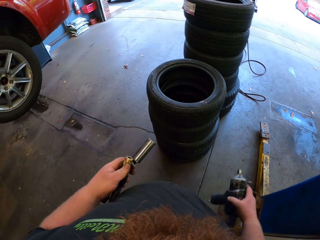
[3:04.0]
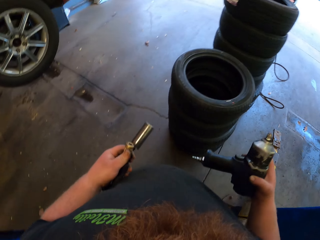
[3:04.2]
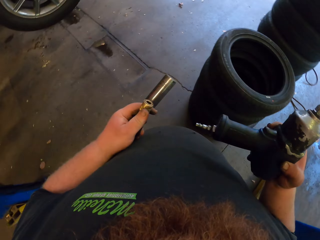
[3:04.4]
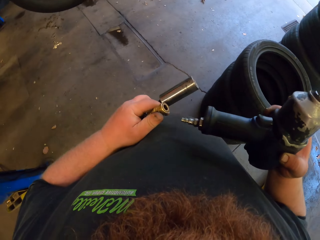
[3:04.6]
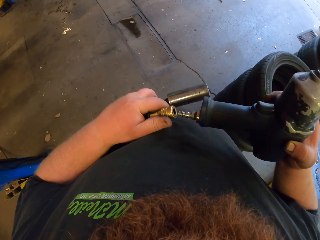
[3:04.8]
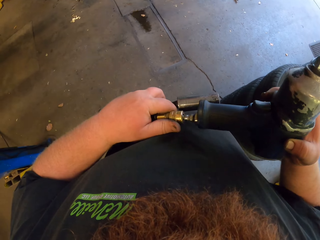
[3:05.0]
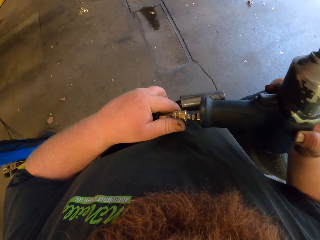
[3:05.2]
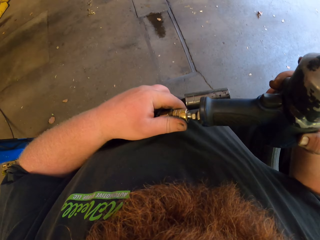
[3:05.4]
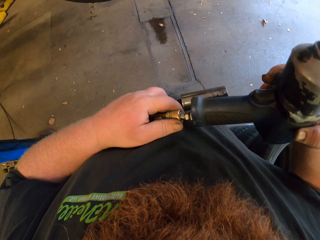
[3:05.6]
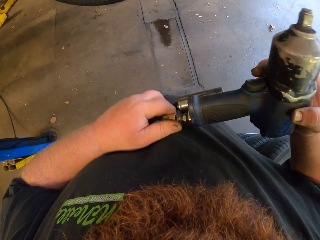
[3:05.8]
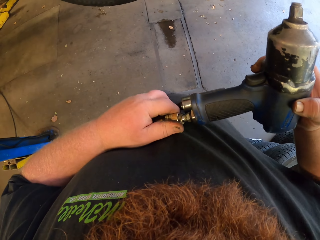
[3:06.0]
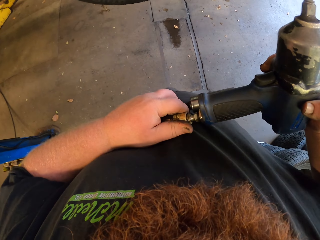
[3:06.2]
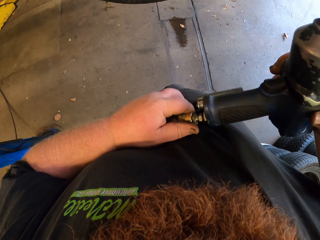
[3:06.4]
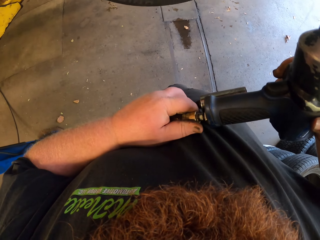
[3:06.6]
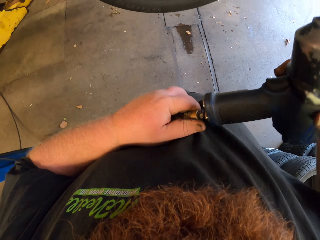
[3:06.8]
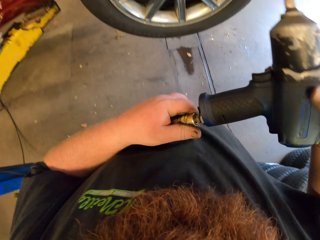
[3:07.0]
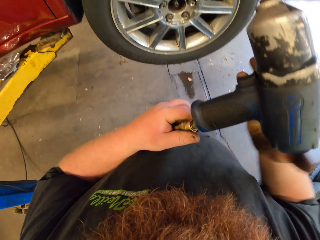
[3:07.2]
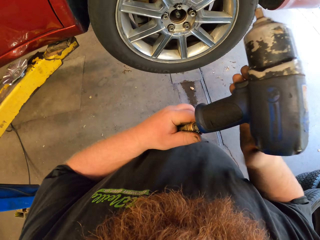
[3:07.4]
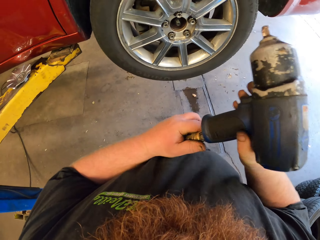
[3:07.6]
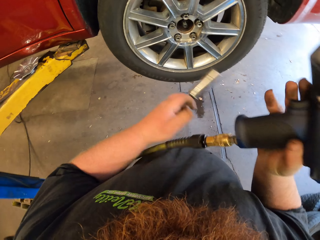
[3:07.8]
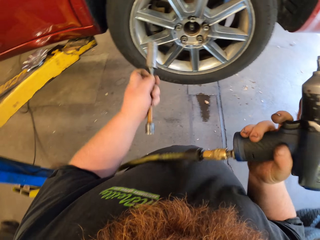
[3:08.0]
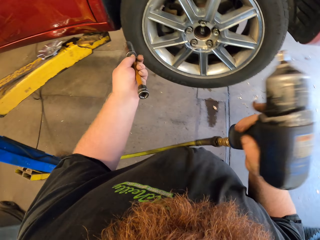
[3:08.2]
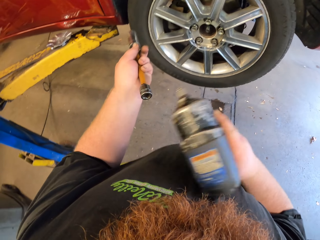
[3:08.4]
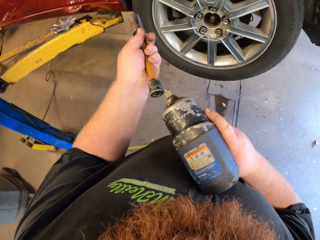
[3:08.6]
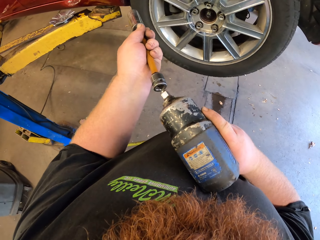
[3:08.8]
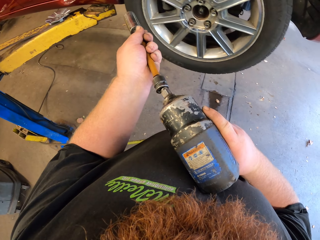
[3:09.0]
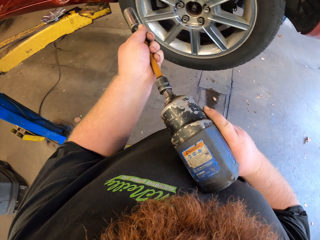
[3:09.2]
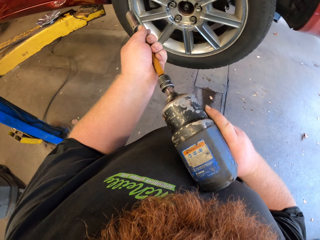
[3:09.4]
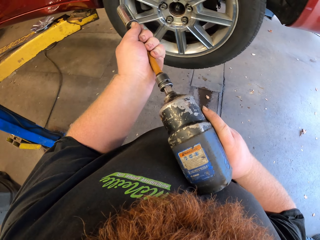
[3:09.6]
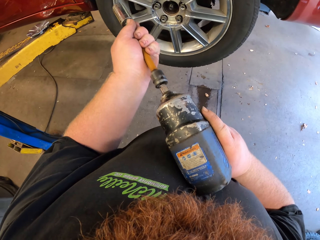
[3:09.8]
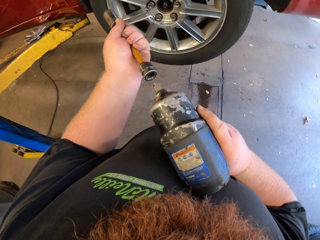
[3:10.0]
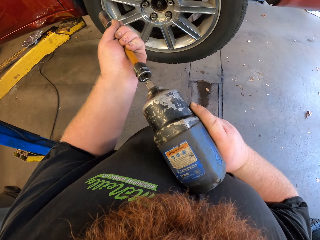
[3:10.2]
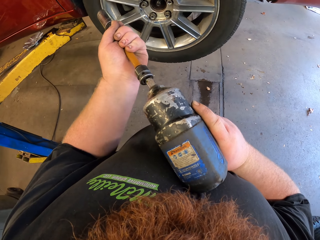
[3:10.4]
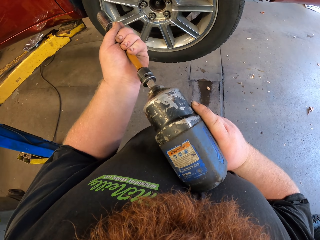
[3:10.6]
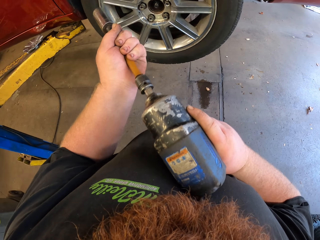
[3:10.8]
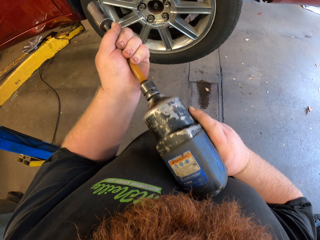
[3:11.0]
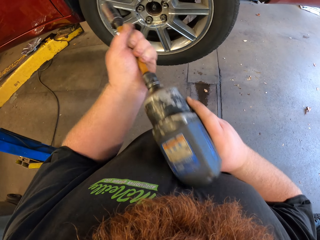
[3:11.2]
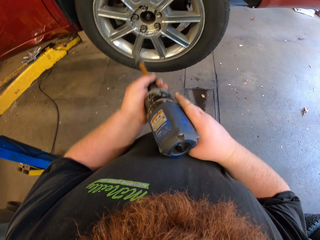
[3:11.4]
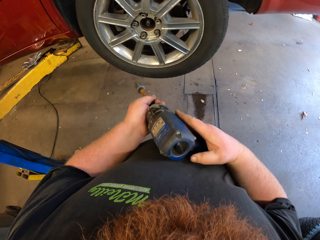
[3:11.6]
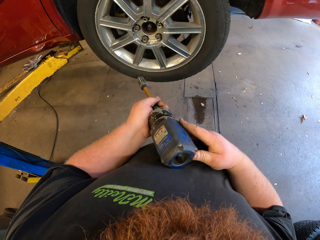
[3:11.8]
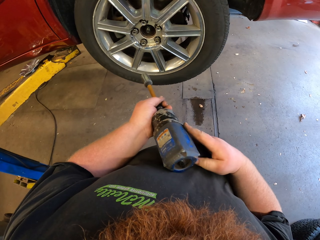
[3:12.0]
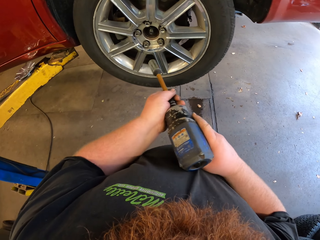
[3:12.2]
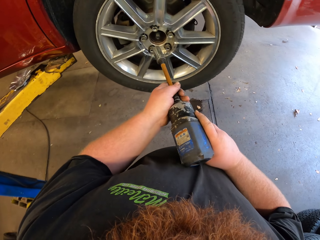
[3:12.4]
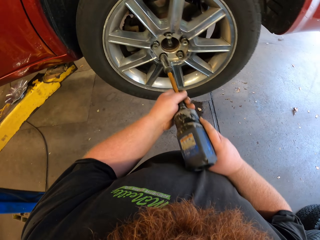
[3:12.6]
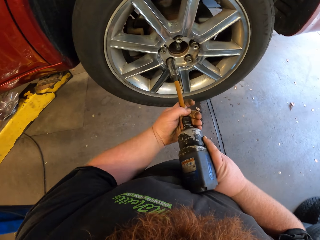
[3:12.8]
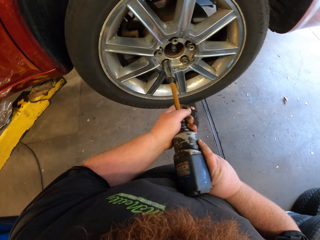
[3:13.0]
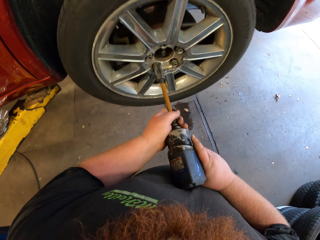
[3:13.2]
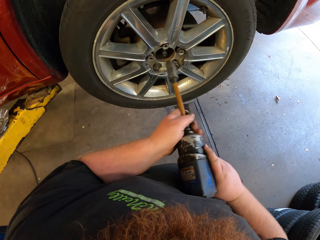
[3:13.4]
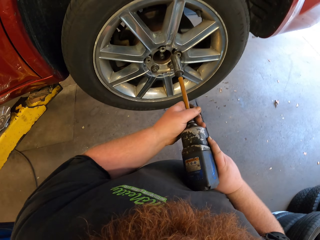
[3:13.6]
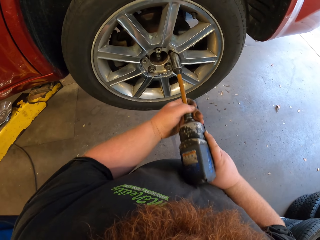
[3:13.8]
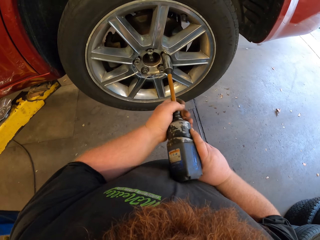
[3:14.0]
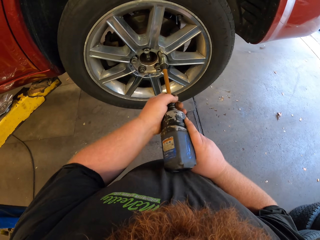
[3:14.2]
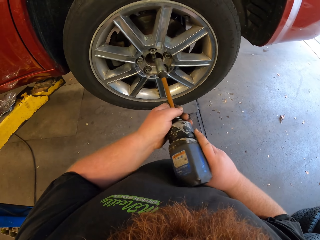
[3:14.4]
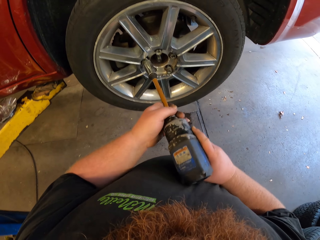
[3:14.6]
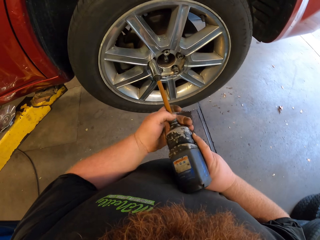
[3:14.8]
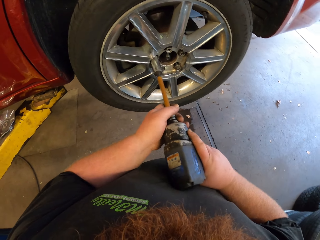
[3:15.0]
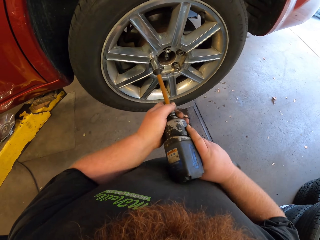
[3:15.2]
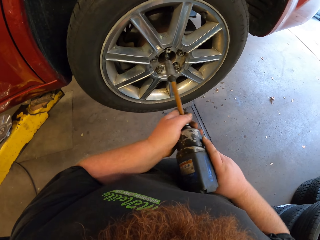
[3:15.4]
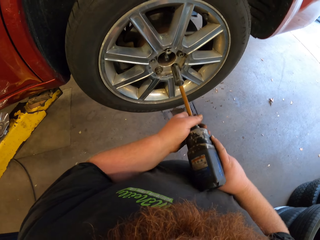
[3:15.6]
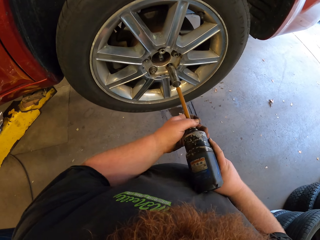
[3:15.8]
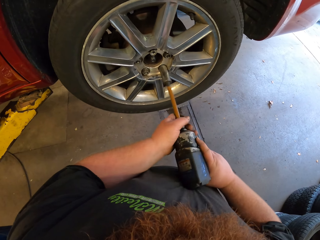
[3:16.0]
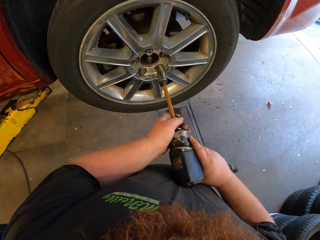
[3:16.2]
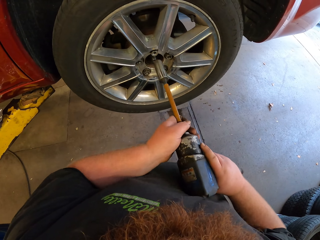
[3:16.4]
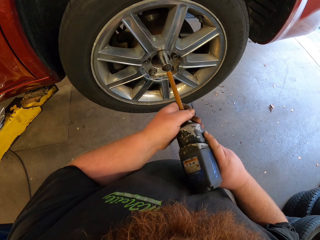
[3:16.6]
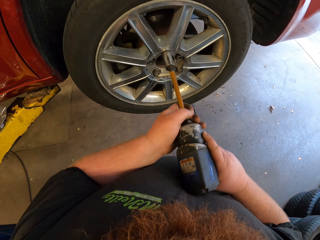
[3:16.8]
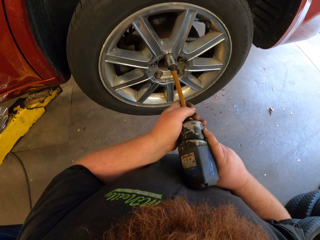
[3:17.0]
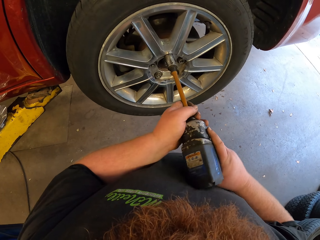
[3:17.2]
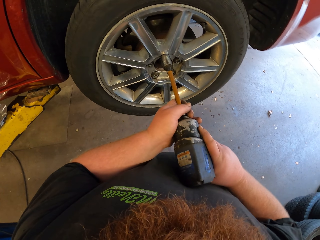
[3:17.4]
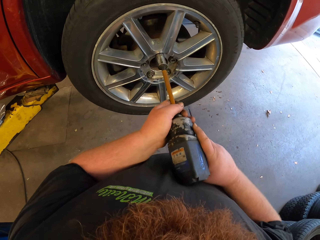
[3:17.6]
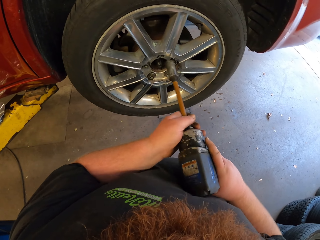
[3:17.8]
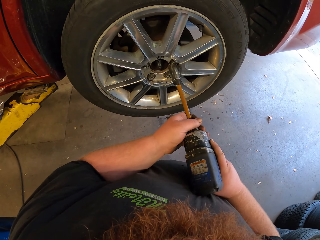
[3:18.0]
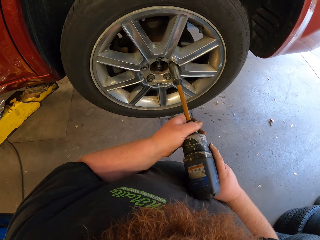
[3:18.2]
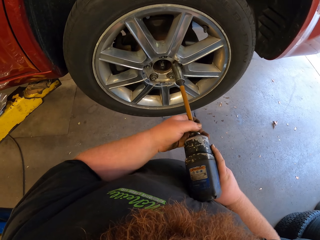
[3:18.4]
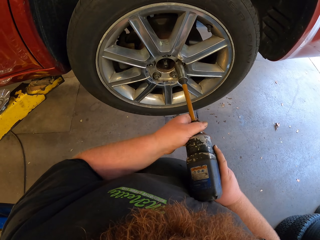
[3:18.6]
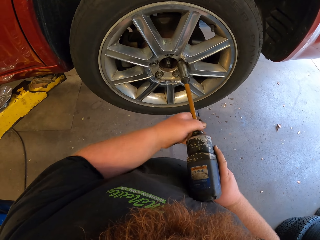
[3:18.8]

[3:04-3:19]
The camera wearer puts something on the drill. They drill the nuts in the tire.

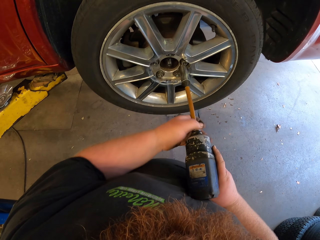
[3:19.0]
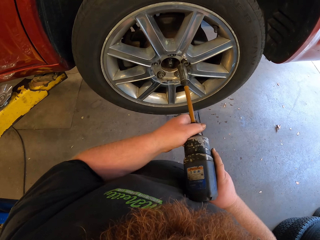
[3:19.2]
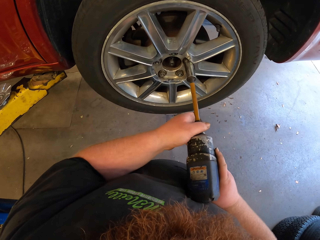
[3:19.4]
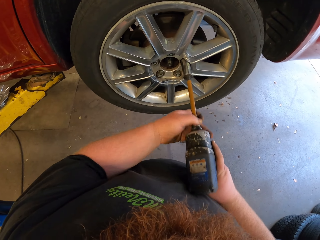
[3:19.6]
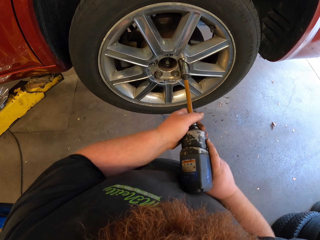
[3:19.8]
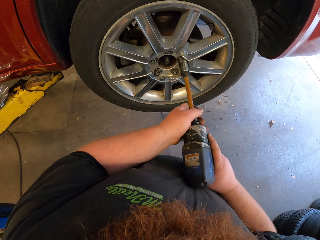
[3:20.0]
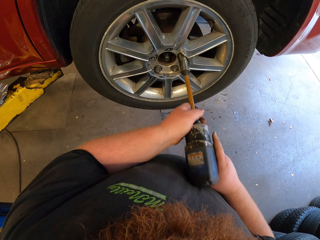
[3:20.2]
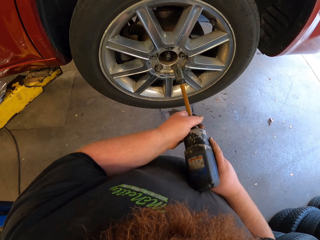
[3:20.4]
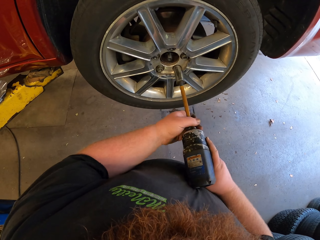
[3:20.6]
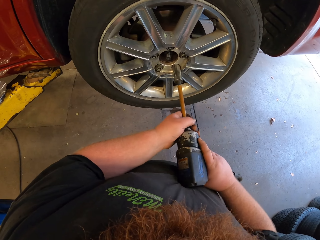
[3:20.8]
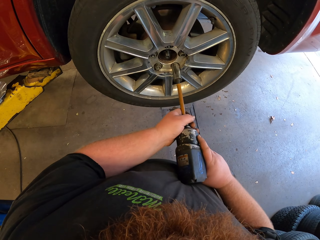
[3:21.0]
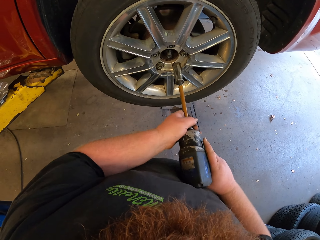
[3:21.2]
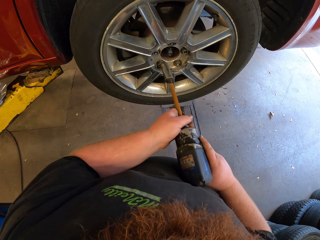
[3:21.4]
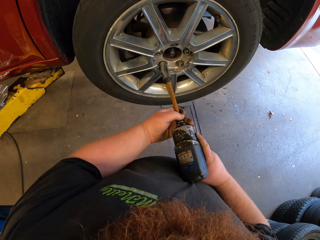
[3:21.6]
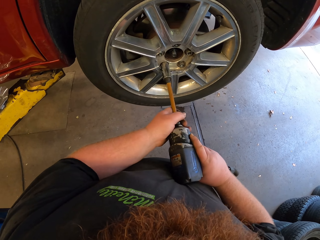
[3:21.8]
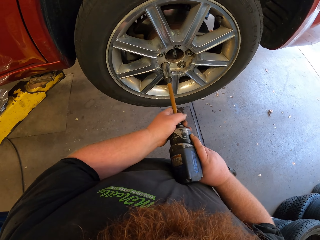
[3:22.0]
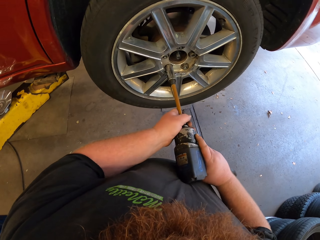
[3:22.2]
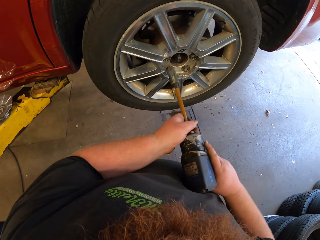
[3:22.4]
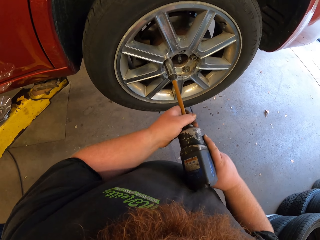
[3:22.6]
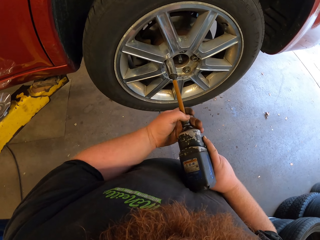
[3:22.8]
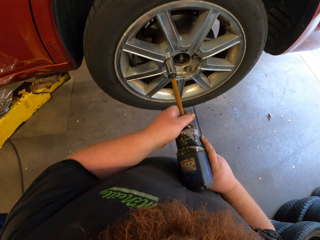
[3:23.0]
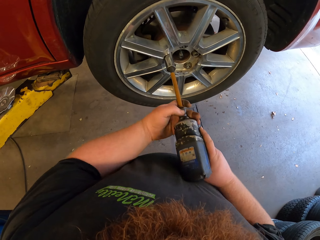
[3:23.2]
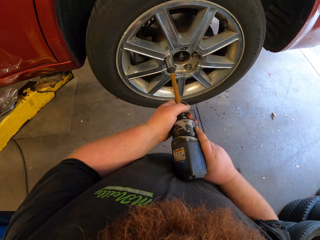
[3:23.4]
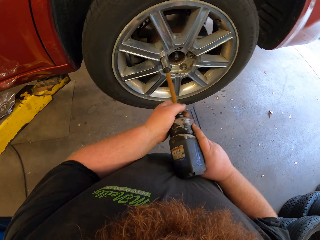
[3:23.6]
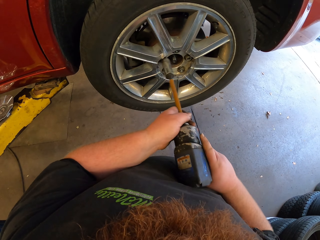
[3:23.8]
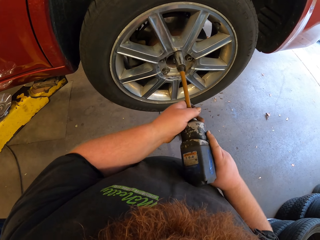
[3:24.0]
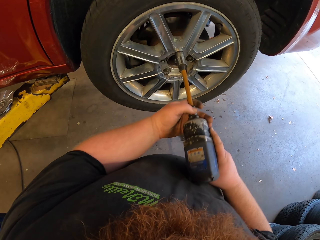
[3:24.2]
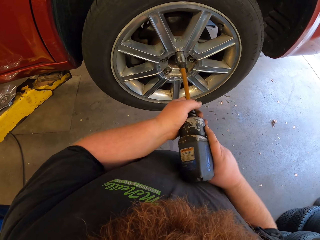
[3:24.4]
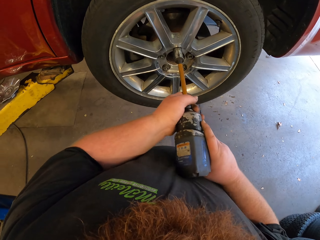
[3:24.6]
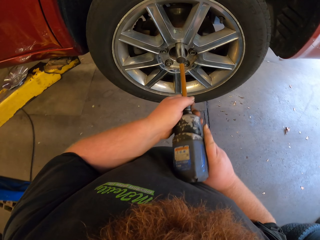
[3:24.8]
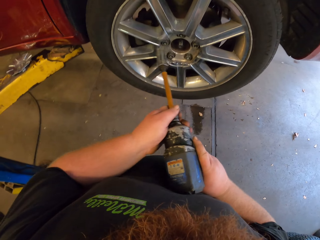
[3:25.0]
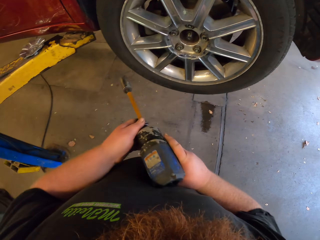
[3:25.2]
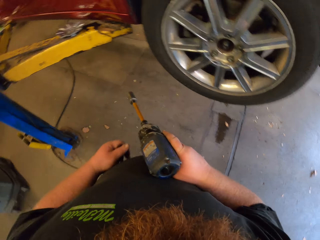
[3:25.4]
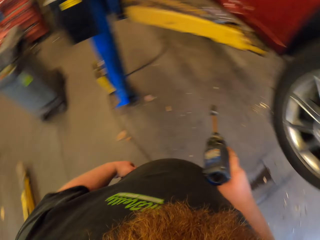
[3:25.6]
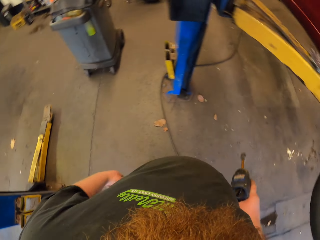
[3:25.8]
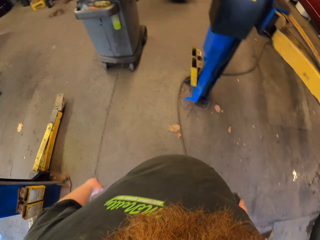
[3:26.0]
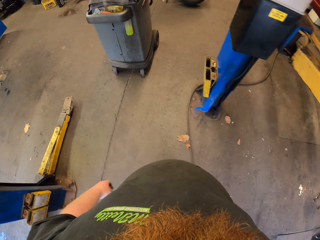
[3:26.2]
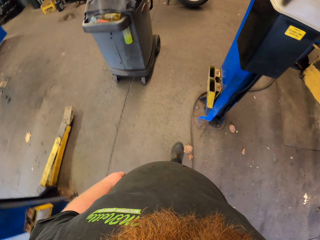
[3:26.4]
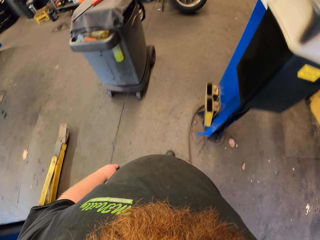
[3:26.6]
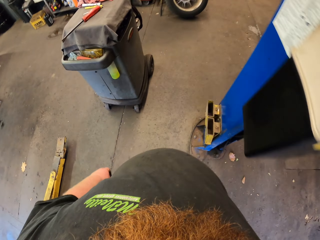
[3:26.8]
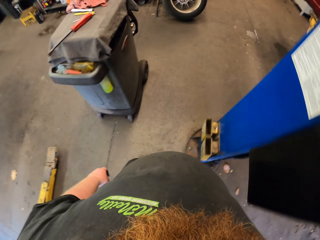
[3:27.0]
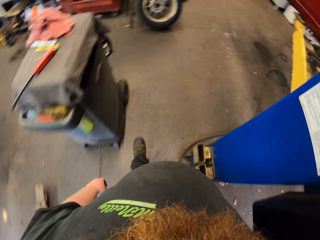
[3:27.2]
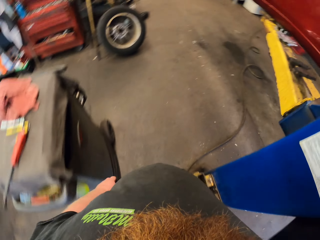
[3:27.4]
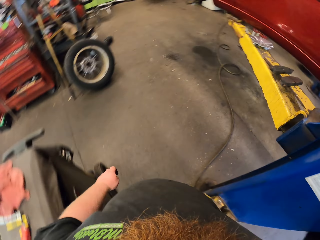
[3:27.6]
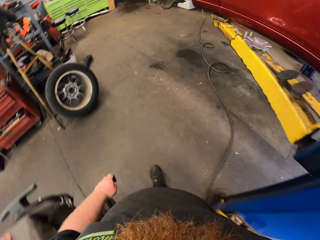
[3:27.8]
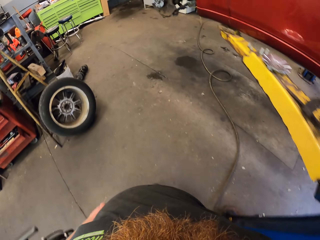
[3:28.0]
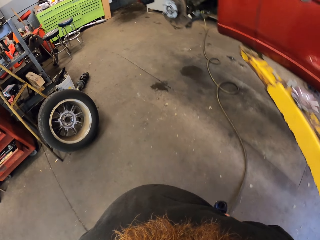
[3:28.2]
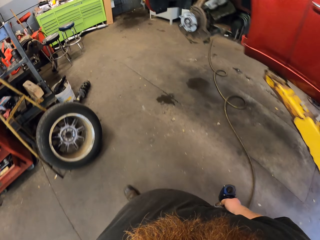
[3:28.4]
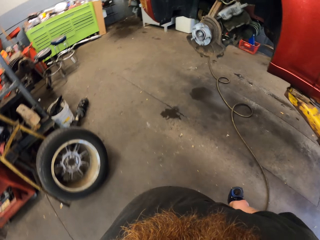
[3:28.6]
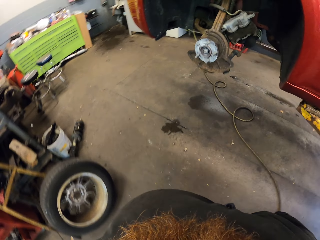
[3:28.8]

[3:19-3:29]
The camera wearer walks round the vehicle. They walk in the room.
